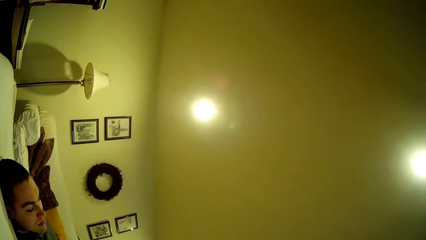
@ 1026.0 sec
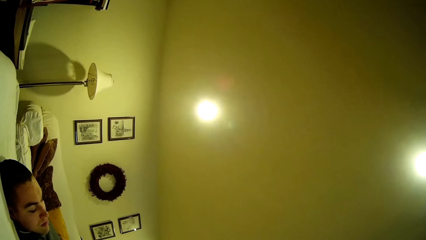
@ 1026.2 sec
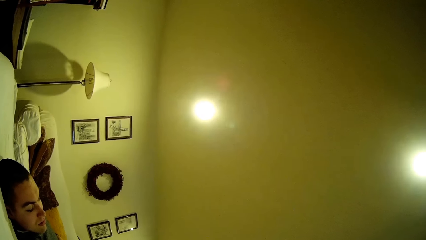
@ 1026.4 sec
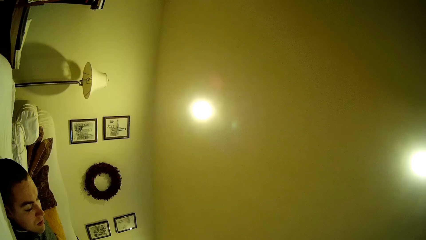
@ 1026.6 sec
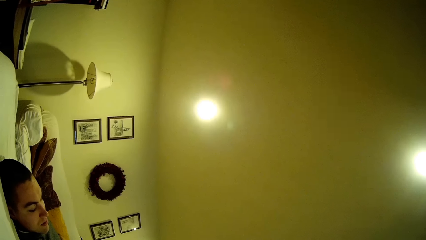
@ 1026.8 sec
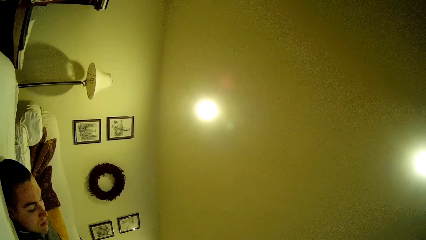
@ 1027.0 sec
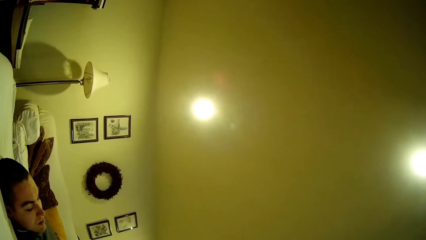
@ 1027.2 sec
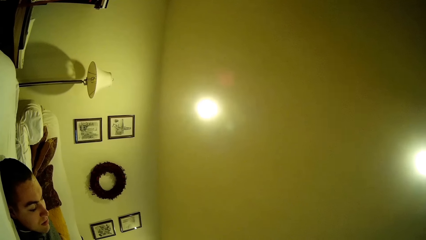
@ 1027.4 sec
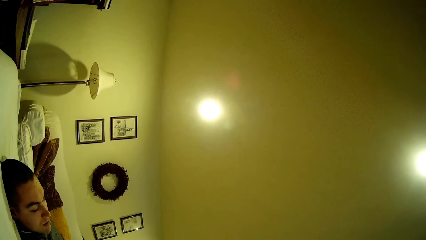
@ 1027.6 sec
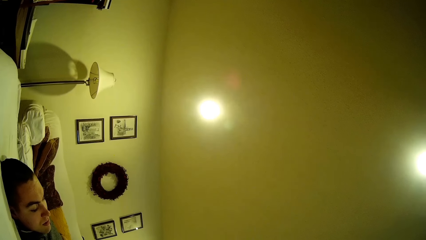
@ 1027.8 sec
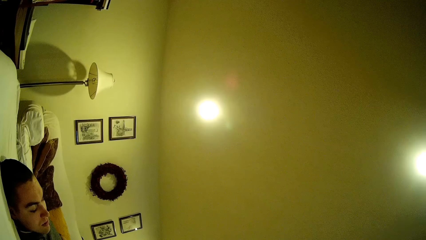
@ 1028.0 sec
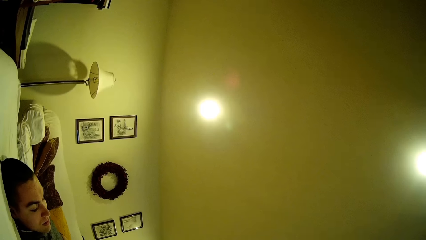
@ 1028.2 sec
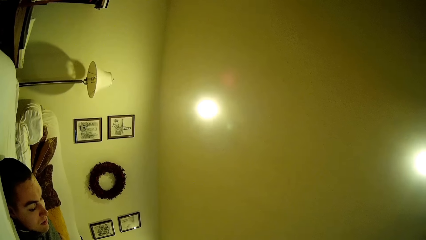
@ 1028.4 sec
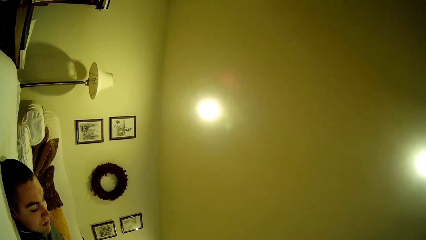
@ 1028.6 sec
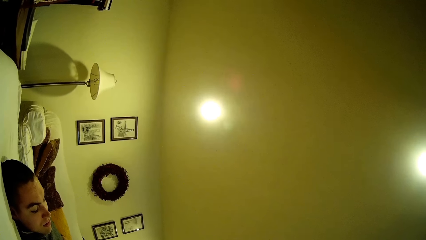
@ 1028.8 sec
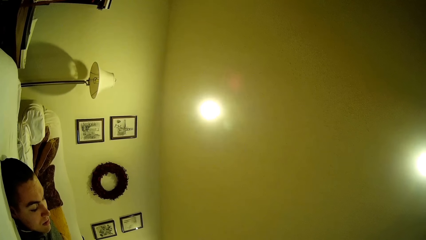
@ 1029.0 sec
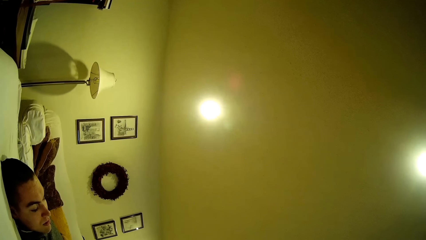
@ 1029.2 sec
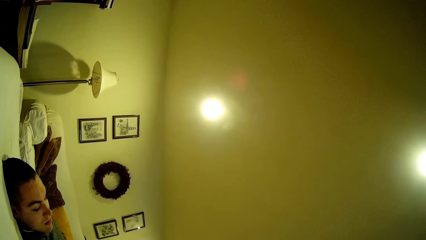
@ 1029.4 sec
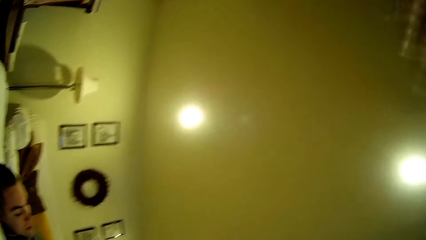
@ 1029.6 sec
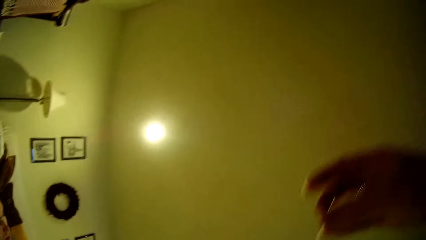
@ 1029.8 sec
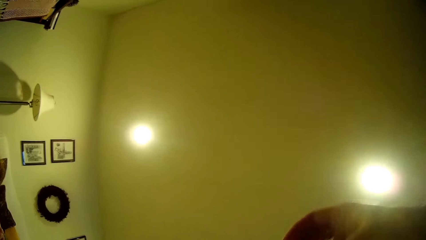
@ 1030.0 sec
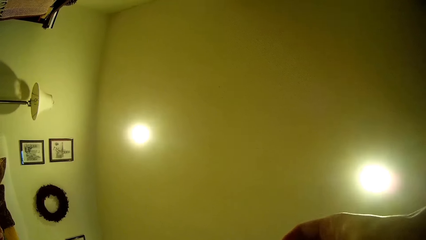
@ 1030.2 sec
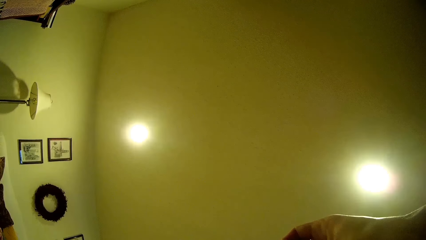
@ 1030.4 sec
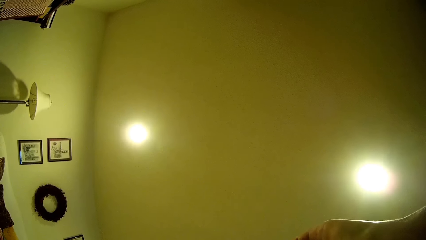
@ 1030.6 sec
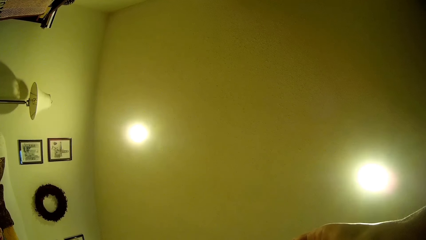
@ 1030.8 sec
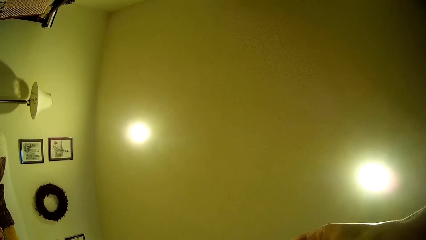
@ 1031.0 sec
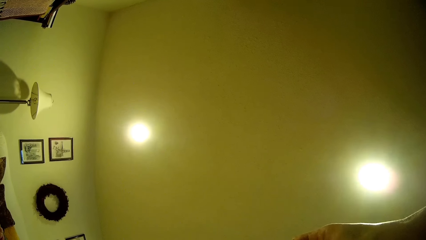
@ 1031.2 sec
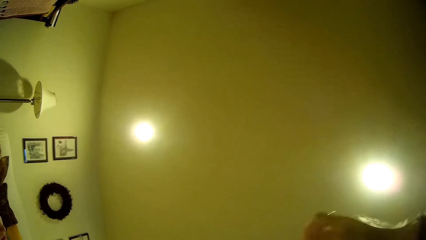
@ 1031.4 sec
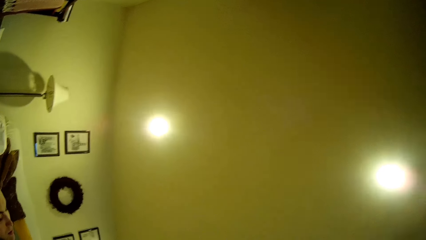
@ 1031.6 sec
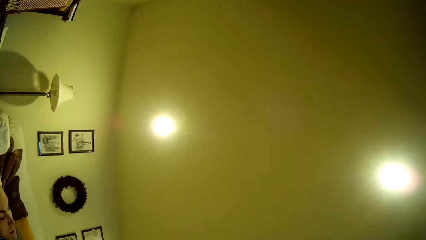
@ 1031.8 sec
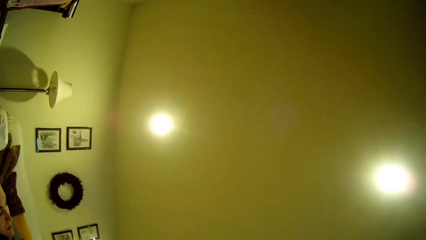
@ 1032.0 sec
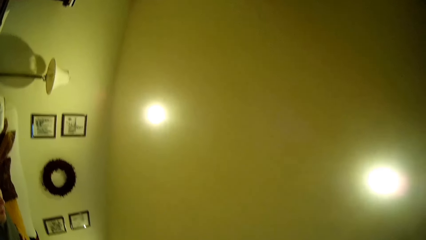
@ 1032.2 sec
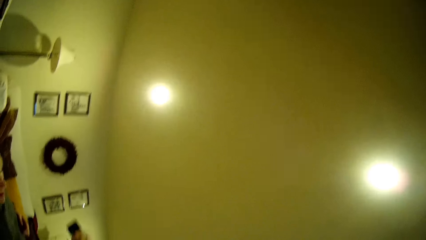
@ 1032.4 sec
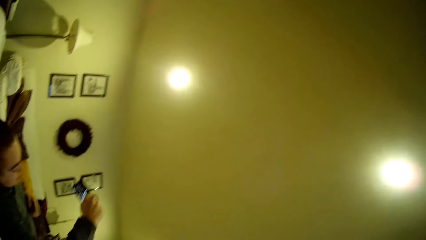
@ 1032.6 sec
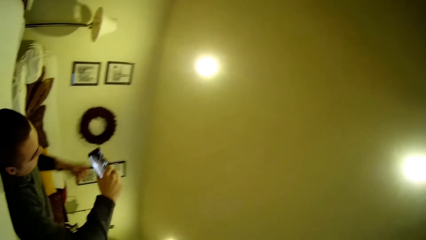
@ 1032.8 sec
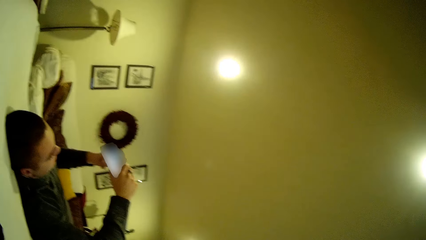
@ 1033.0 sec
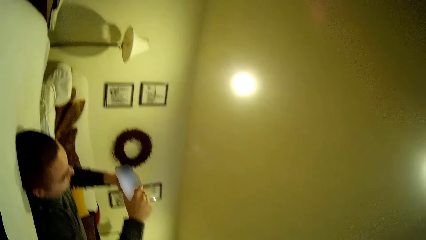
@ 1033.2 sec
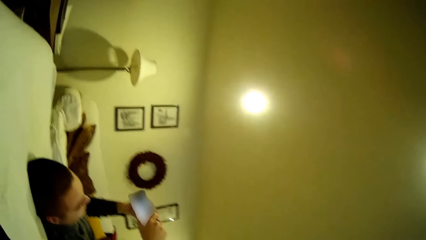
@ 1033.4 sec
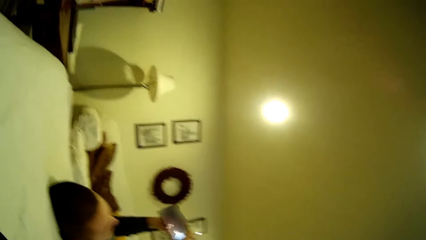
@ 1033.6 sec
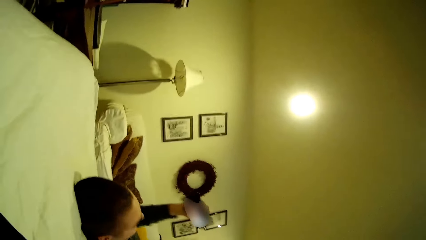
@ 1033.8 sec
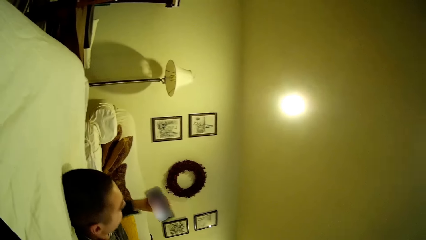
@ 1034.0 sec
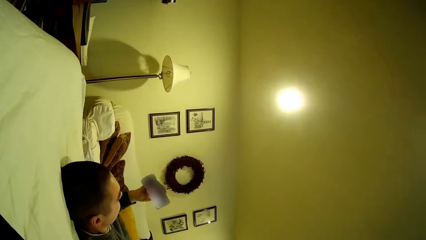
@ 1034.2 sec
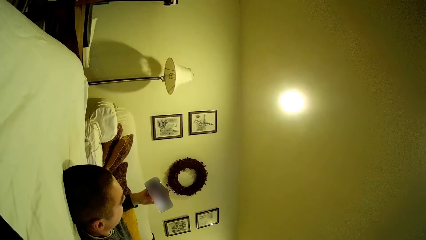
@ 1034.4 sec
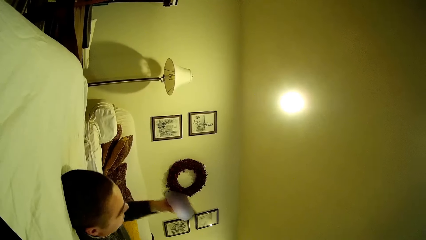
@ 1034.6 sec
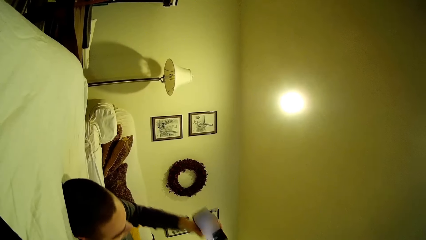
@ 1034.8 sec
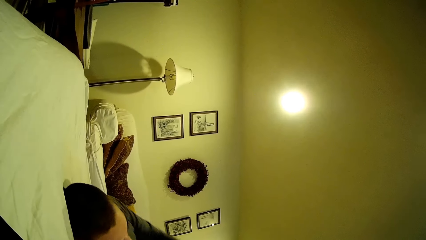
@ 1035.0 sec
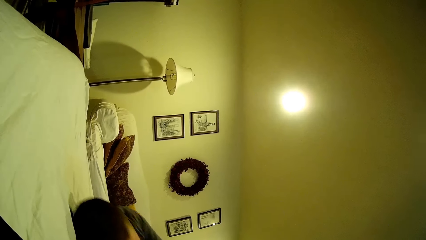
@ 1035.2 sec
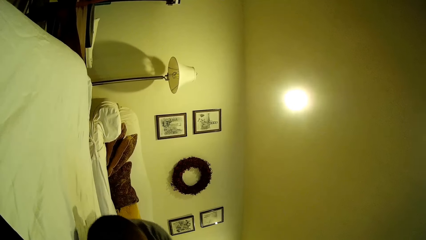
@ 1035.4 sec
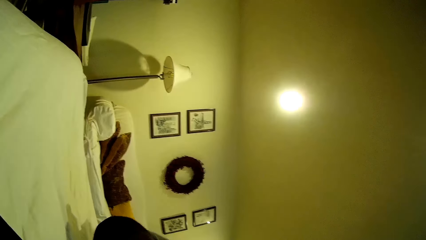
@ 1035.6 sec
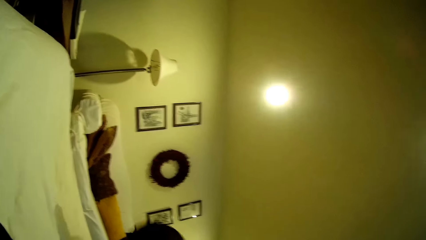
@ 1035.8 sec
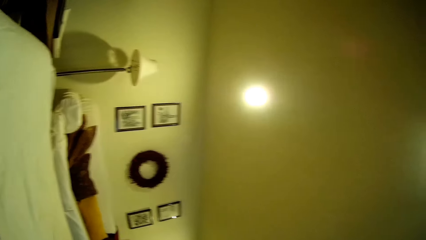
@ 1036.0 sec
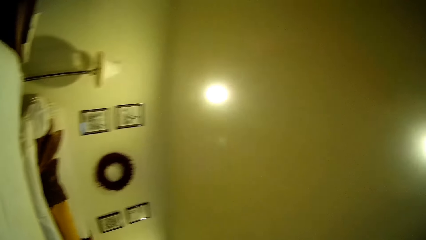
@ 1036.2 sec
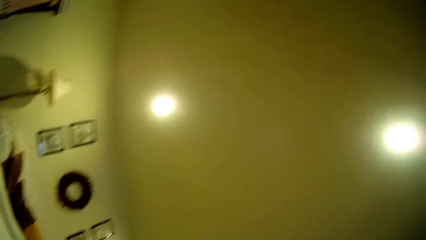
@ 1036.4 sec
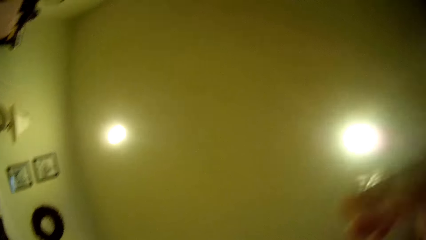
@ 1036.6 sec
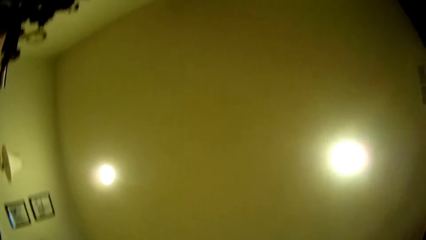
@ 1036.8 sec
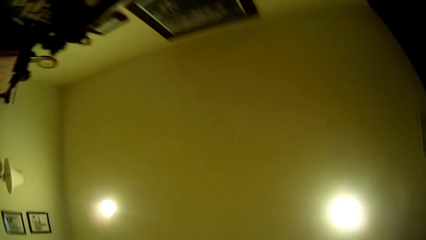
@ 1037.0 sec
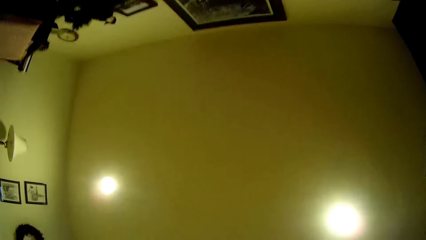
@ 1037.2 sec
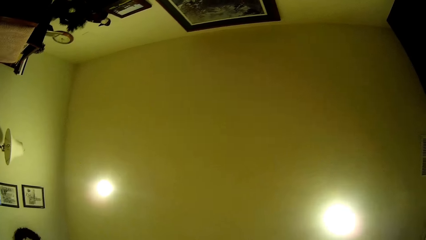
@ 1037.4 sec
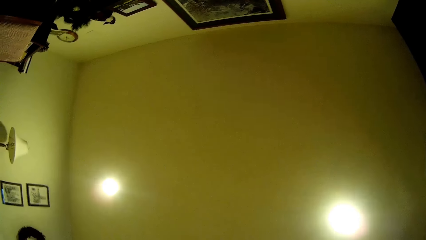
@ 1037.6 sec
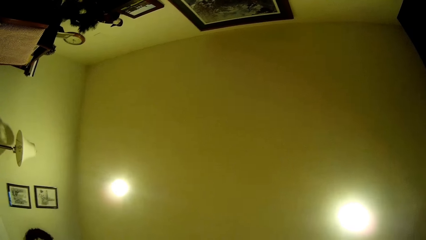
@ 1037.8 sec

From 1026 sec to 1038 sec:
The man watches the video. The camera wearer drops the hand and lifts the hand. The man lifts the phone, stretches the hand and wakes up. The camera wearer looks around.
